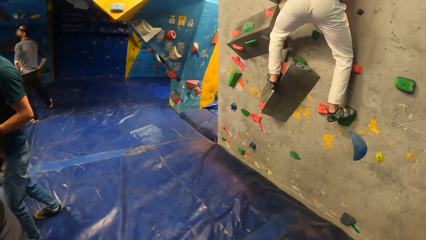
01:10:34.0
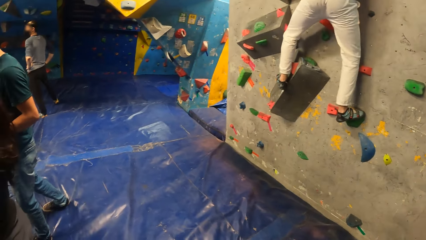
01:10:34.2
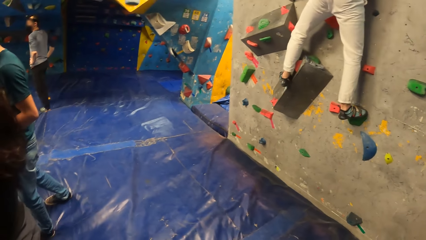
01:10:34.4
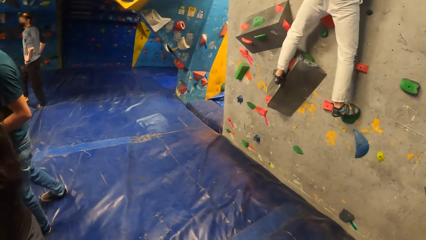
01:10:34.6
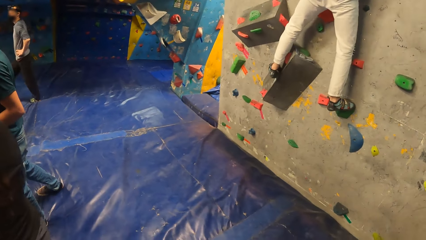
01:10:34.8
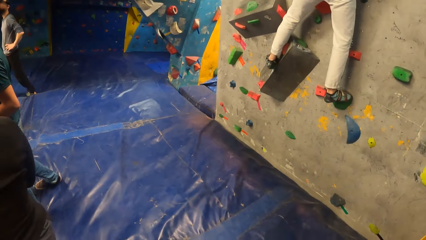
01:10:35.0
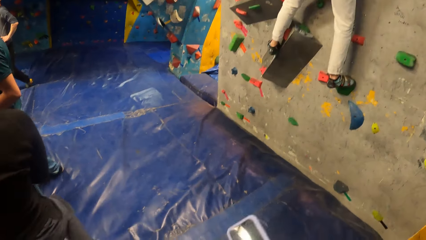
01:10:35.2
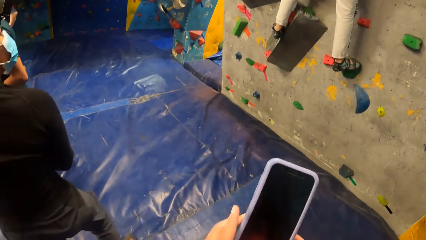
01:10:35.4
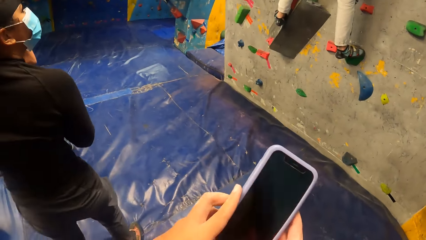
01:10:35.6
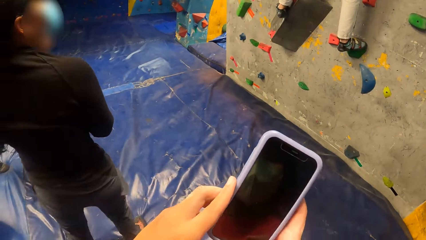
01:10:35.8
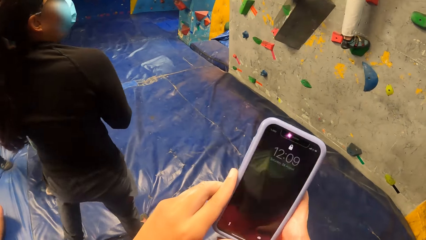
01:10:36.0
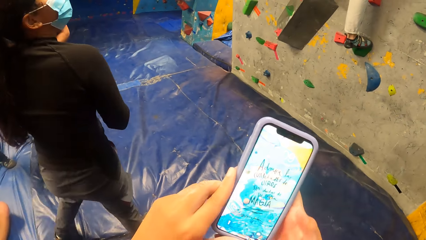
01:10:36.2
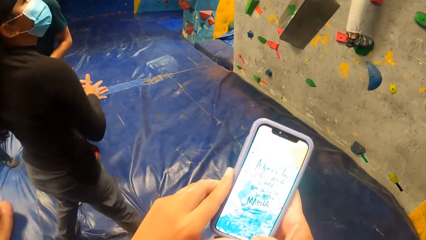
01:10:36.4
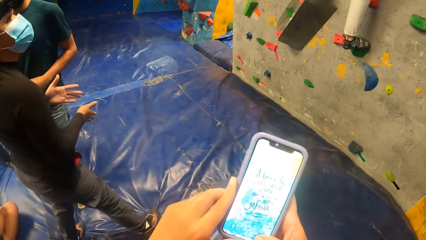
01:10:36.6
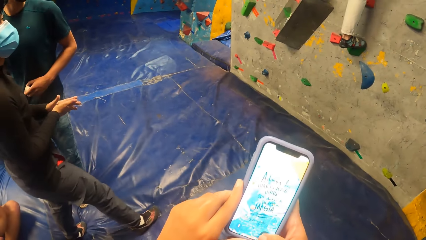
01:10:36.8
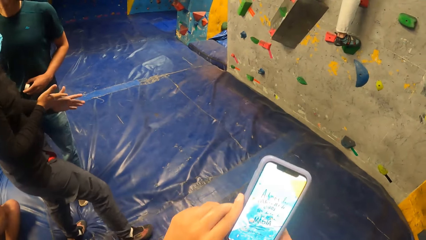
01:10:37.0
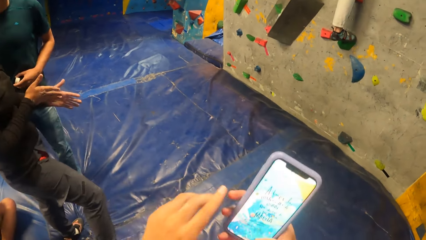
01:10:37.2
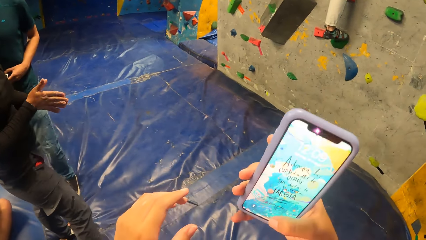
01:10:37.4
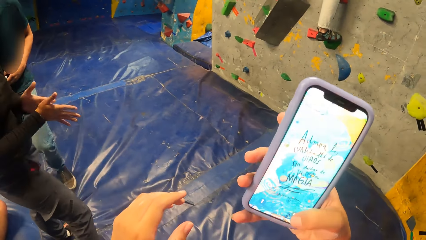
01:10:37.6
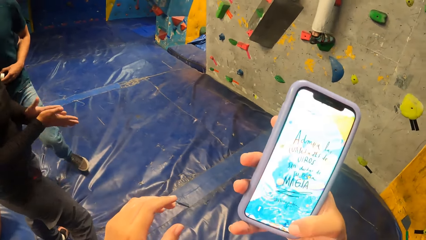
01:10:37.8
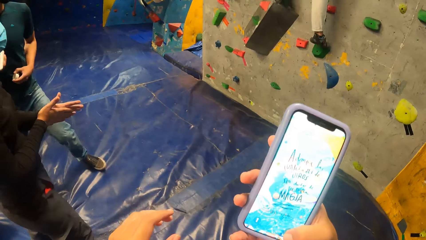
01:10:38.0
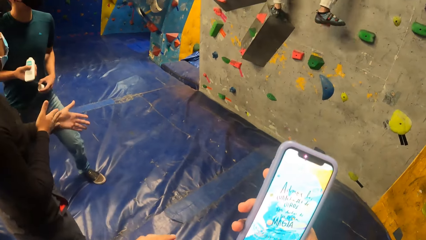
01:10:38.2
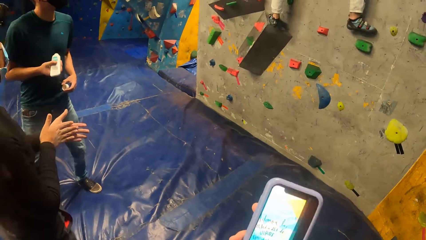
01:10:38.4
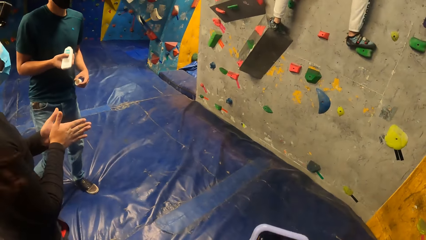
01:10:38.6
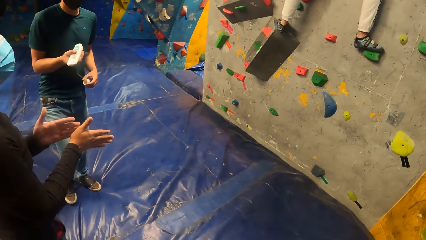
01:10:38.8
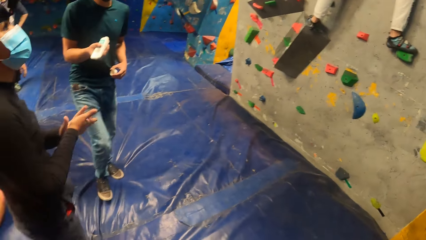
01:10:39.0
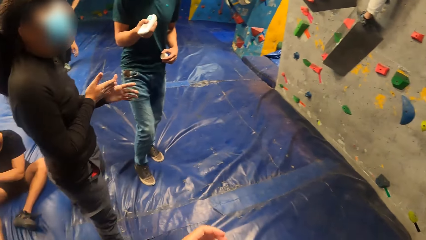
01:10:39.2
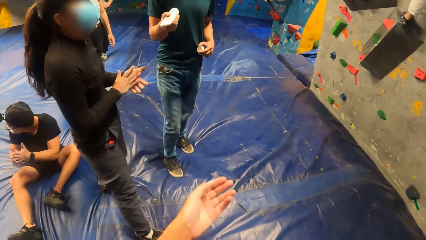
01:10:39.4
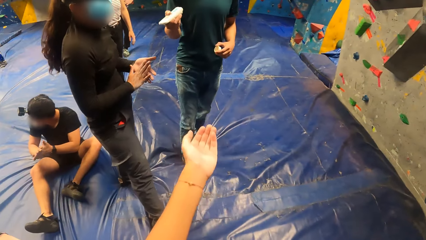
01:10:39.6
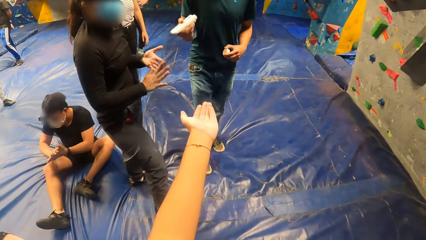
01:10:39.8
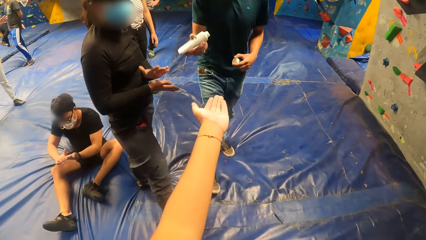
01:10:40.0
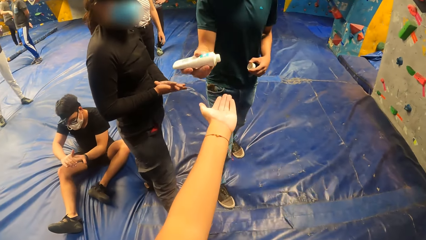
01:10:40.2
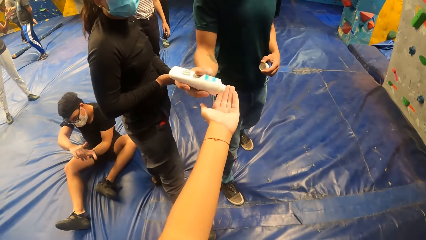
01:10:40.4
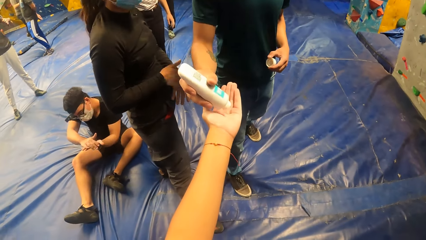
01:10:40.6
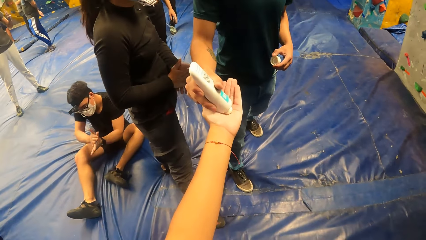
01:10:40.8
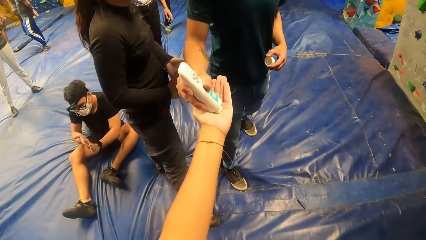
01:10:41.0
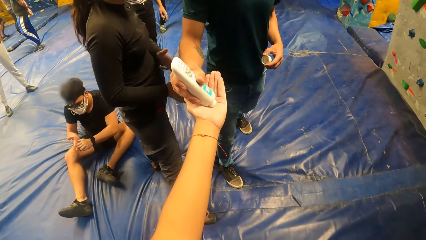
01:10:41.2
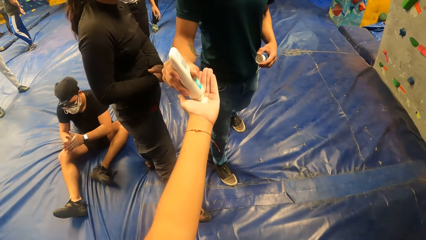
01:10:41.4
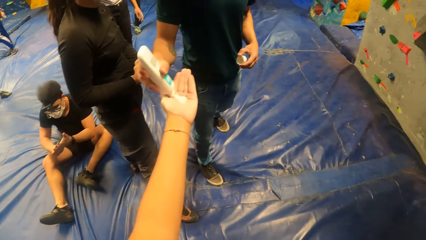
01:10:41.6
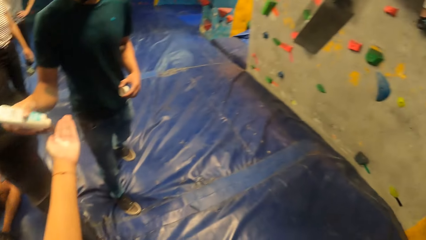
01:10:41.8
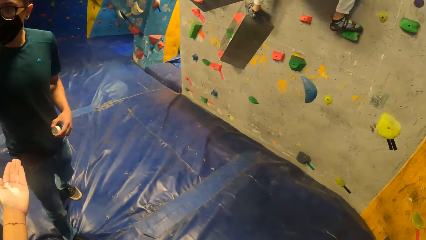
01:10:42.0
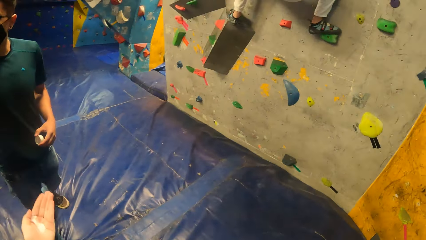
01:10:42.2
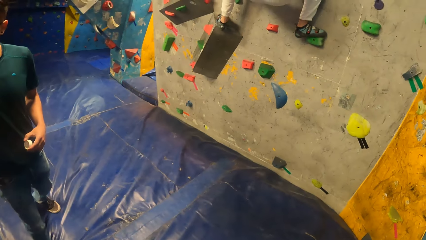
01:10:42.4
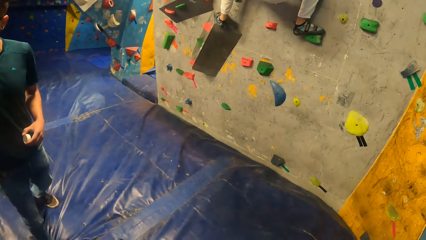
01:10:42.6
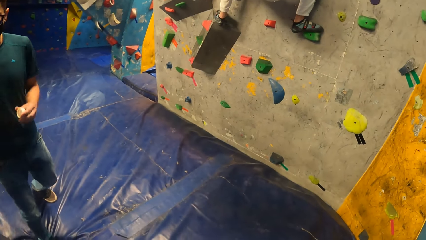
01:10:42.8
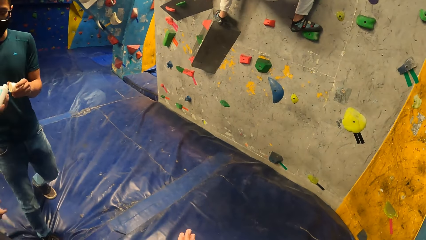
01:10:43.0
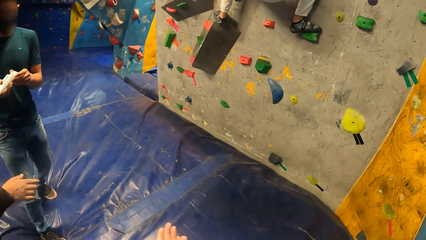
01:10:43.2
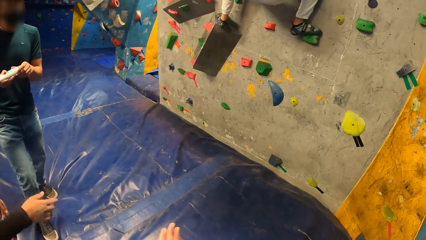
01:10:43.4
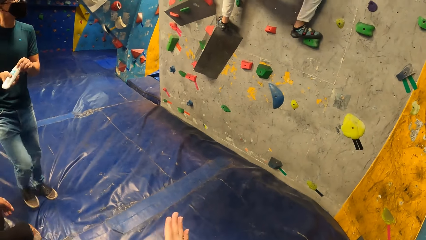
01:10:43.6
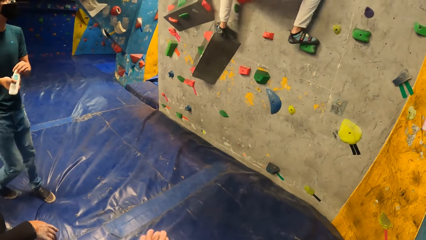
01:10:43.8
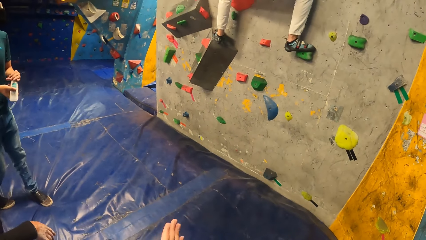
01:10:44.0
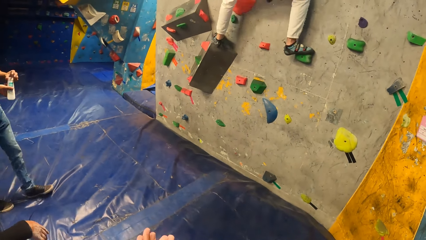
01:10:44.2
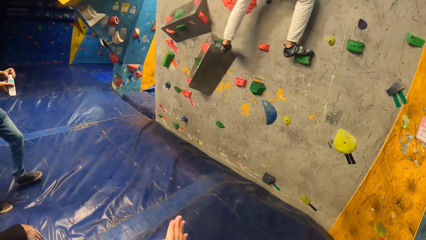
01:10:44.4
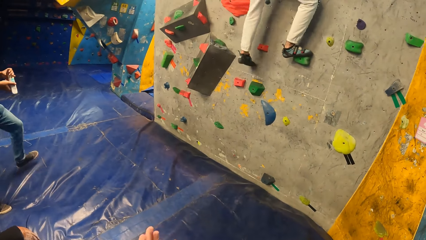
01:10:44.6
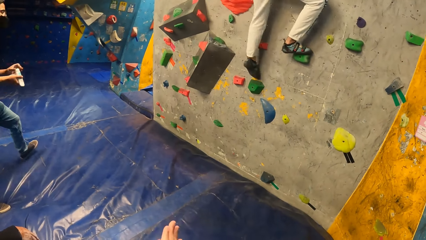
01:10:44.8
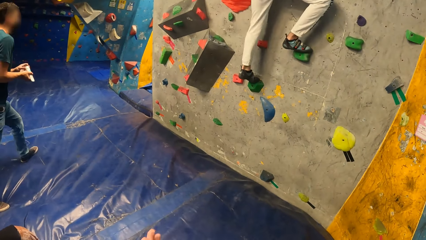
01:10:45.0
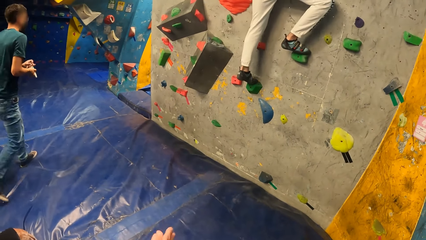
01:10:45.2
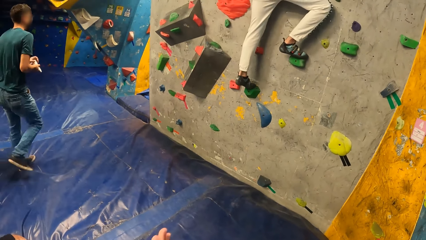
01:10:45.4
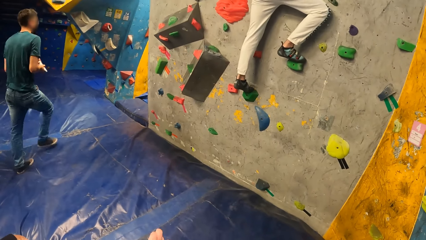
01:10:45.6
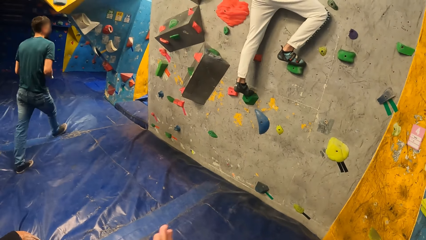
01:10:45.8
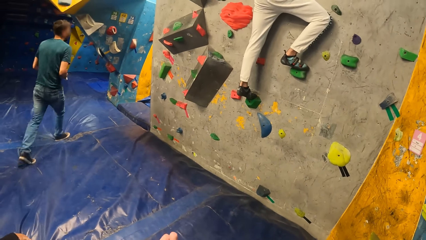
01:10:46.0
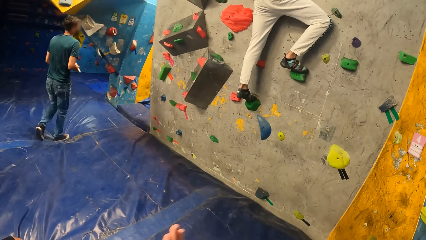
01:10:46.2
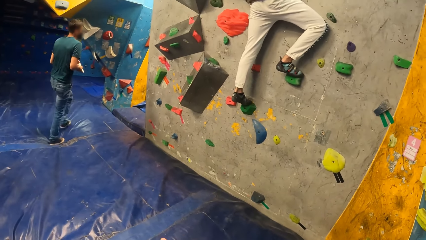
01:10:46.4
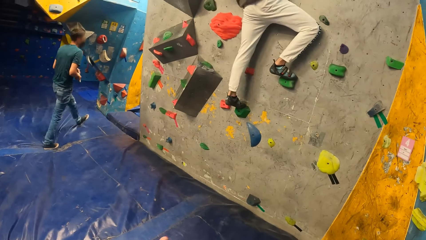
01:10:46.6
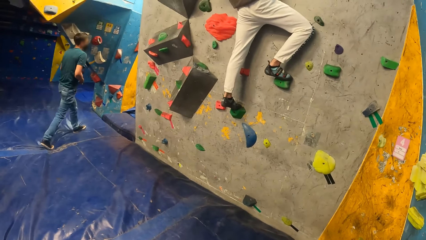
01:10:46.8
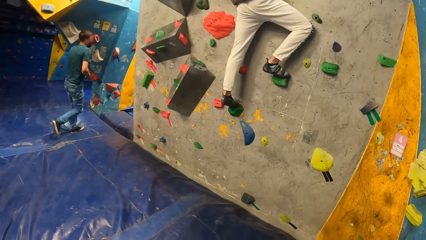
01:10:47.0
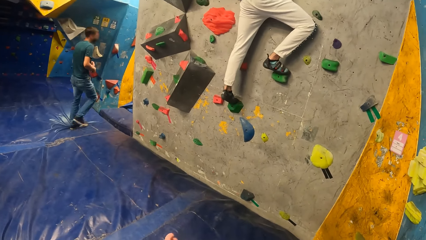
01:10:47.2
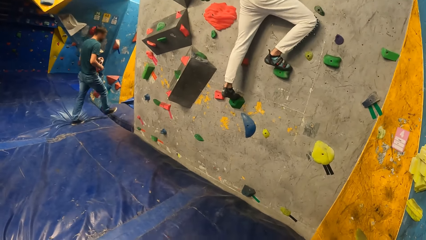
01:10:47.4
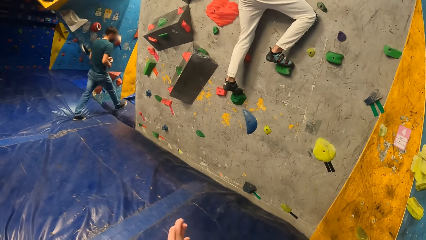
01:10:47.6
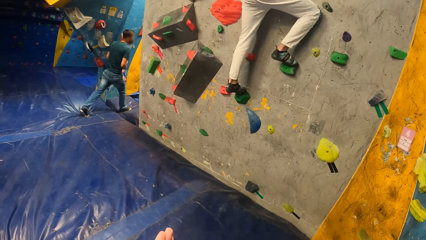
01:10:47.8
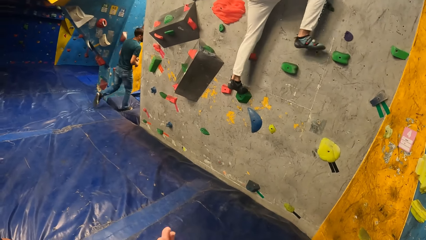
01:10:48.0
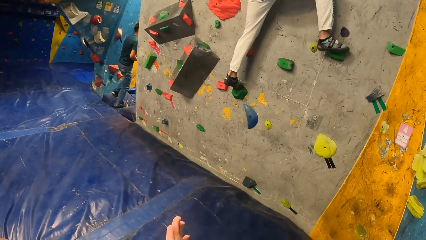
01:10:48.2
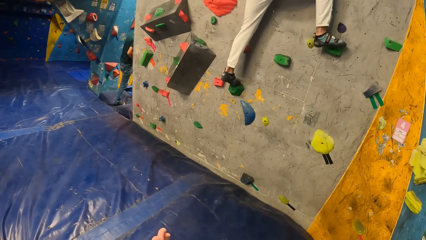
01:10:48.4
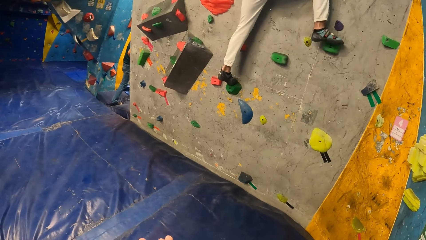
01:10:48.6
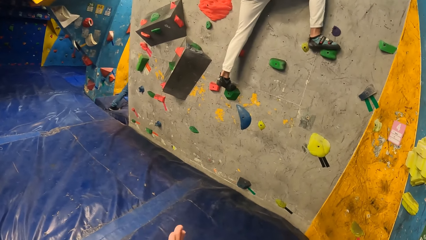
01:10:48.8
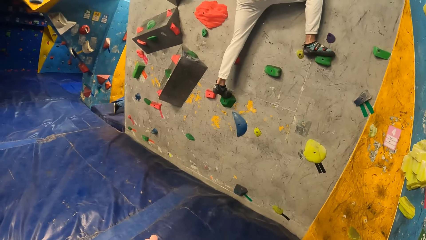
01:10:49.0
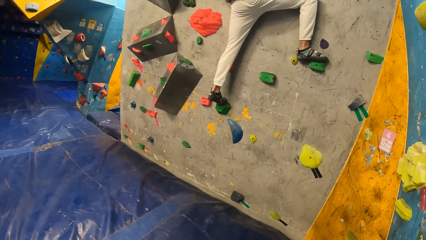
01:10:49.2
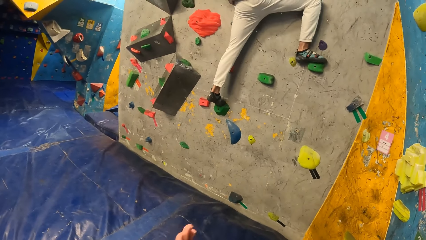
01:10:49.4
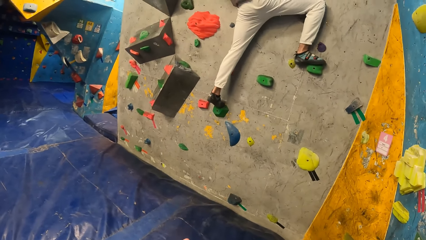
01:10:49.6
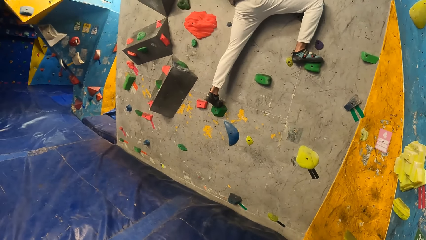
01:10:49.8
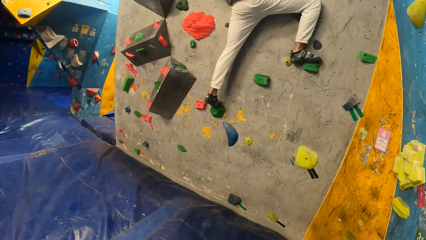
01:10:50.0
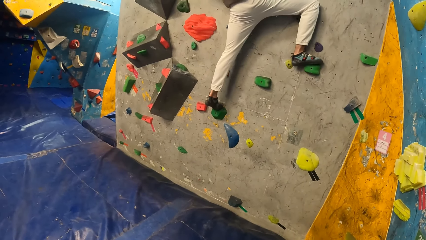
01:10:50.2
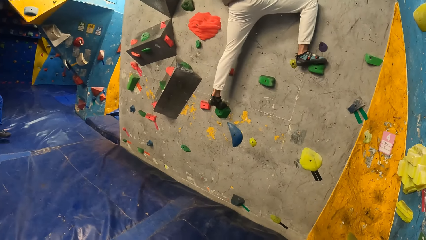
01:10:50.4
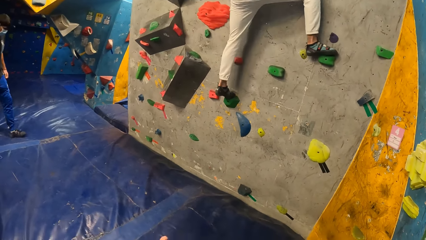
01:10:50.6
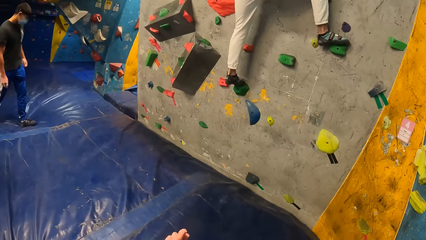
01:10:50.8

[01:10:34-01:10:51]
The camera wearer looks at the phone. She presses the phone. She operates the phone with both hands. She removes her left hand from the phone. She looks at the phone. The woman rubs both palms. The camera wearer stretches her left hand. She raises the hand. She takes a creamy substance in a tube from a man with her left hand. The man gives the cream to the camera wearer. The camera wearer rubs both palms. The man covers the tube with a lid in his right hand. Another man climbs the bouldering wall. The camera wearer rubs the hand.
